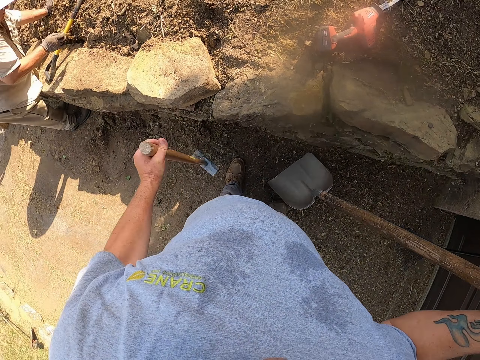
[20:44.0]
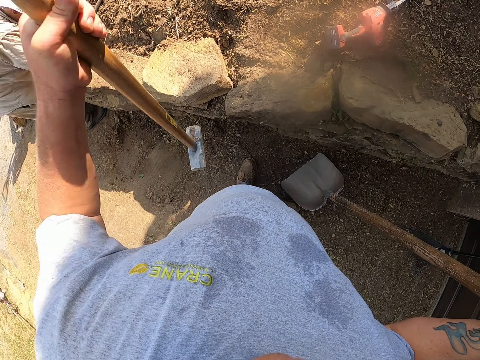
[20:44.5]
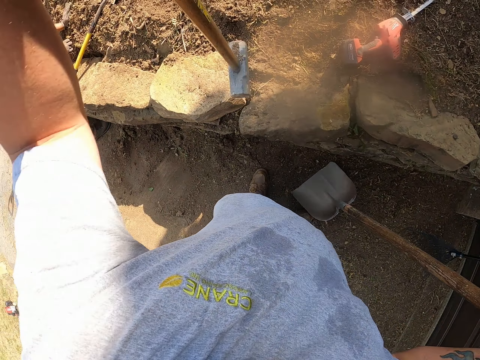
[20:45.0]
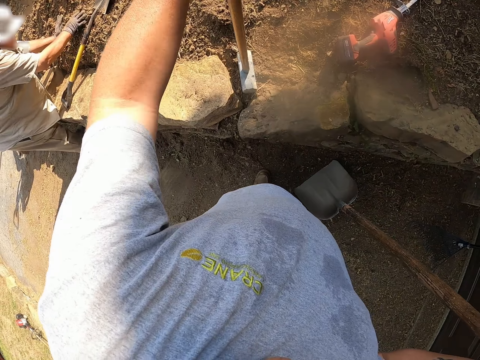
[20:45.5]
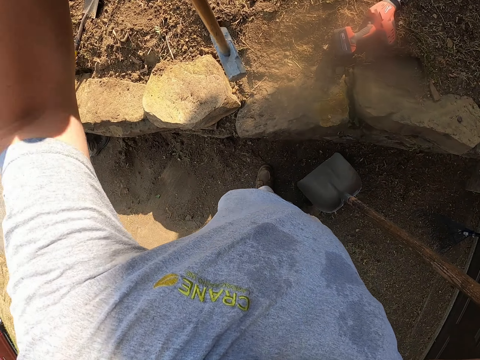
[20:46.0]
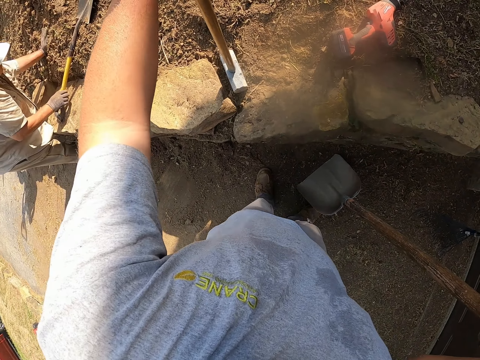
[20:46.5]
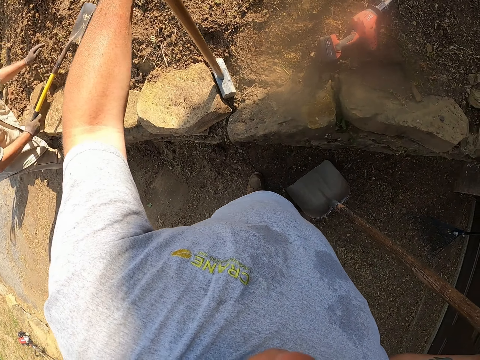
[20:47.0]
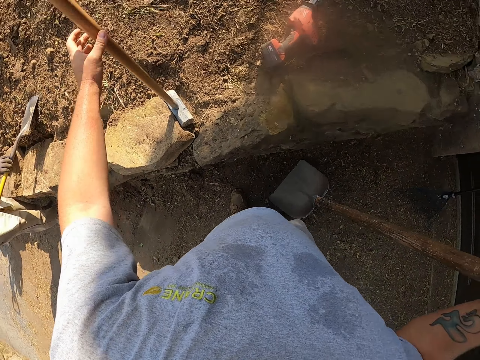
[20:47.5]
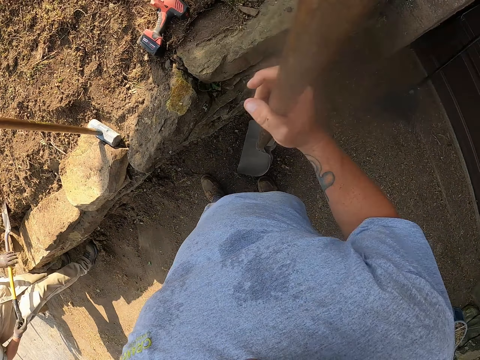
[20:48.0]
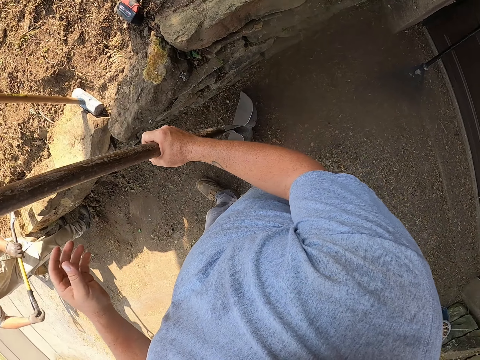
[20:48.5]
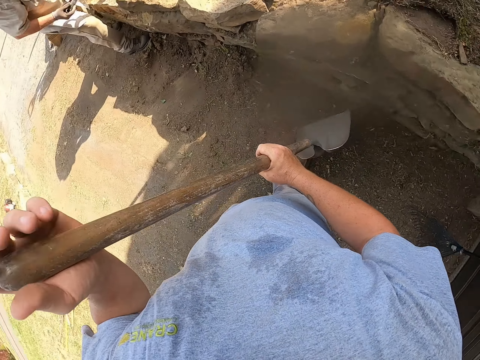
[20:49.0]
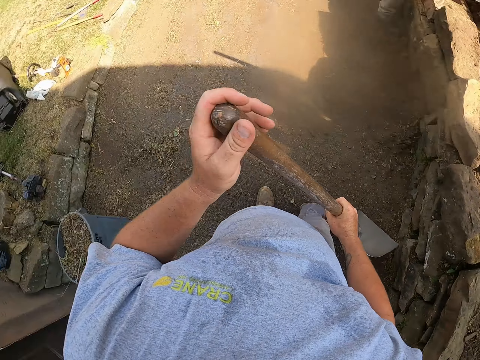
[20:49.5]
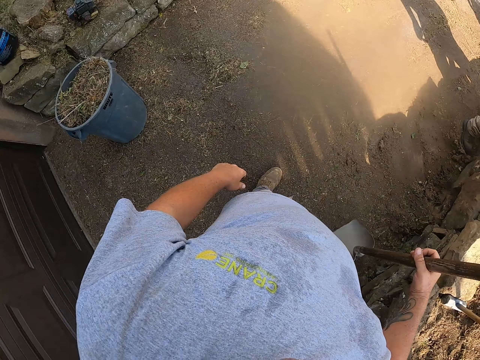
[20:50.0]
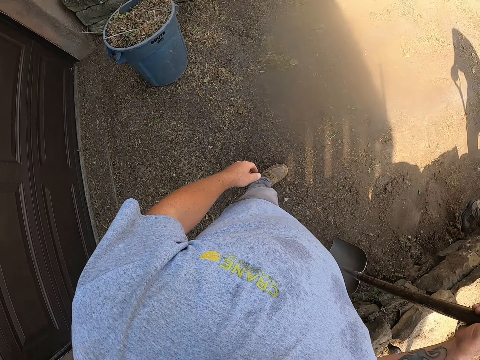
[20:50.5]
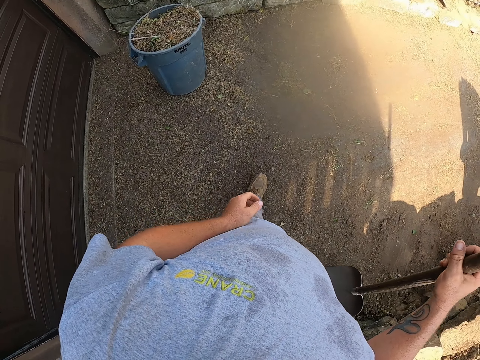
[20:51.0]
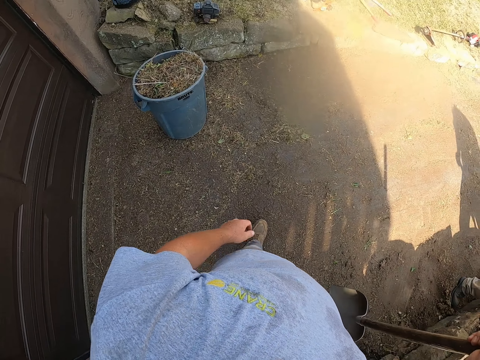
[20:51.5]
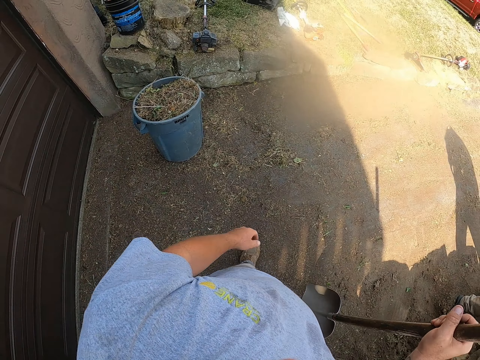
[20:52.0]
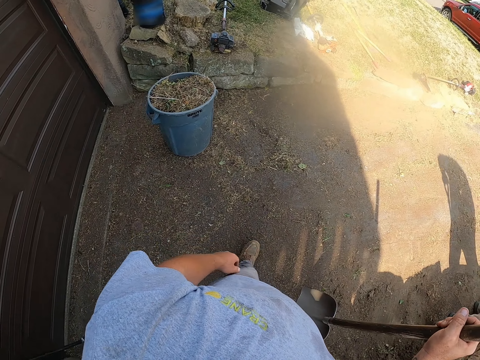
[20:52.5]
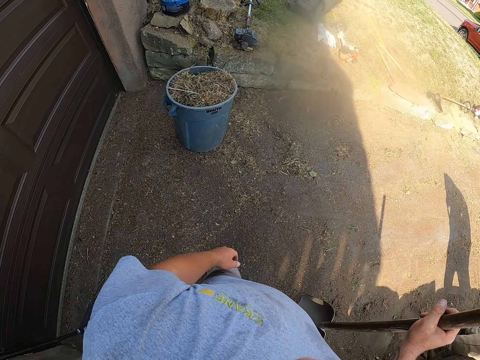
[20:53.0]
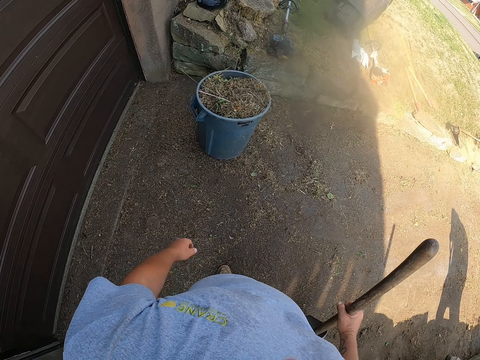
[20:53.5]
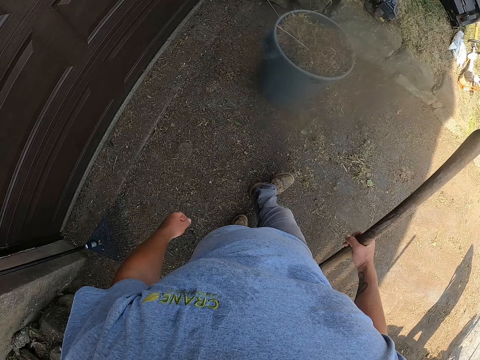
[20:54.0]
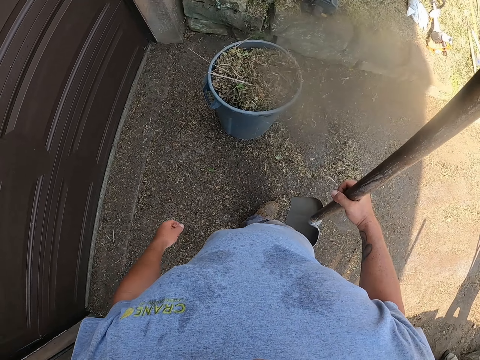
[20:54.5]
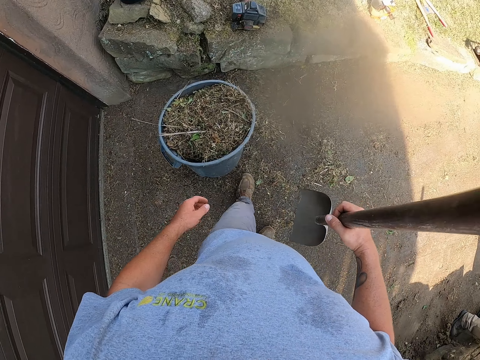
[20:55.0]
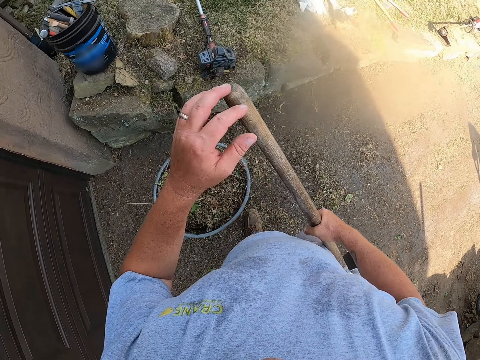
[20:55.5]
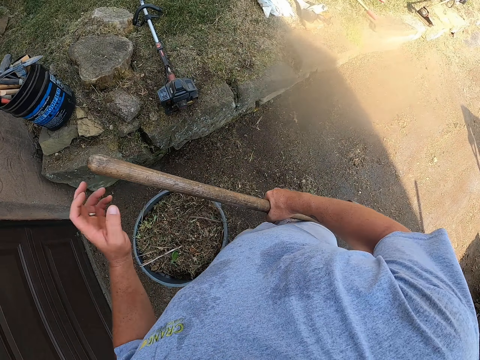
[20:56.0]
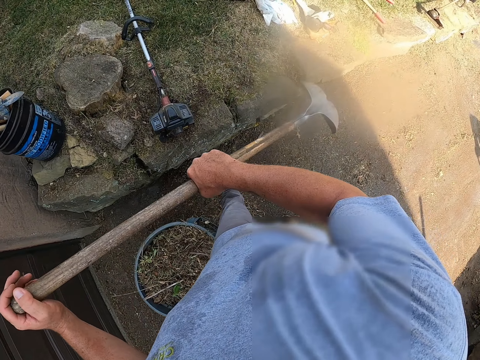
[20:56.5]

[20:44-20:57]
The camera wearer picks up the sledgehammer from the ground with his left hand. A man touches the soil with both hands. The camera wearer puts down the hammer on the ground. He hits the ground with the sledgehammer. The man picks up the spade. The man picks up the hammer from the ground. The camera wearer adjusts a shovel on the ground. The man digs with the spade. The camera wearer looks around a verandah. He adjusts the shovel on the ground and walks around the verandah.

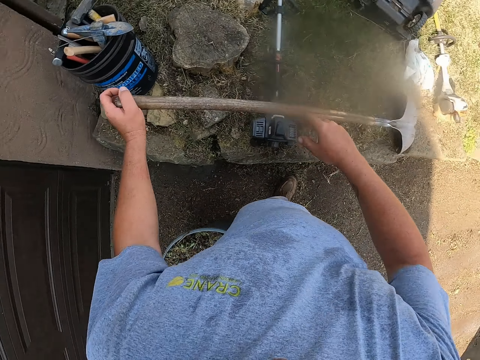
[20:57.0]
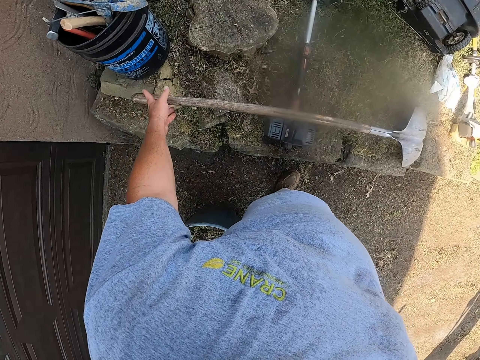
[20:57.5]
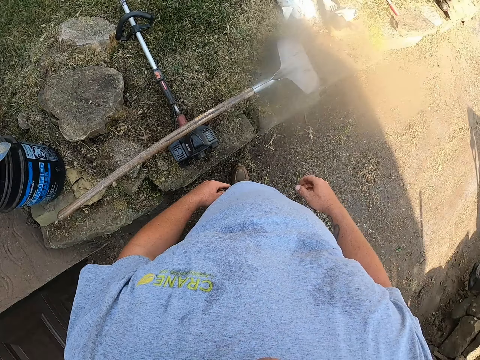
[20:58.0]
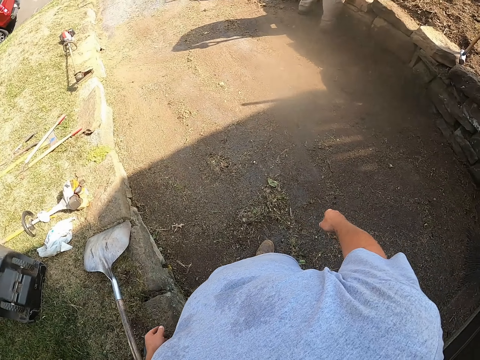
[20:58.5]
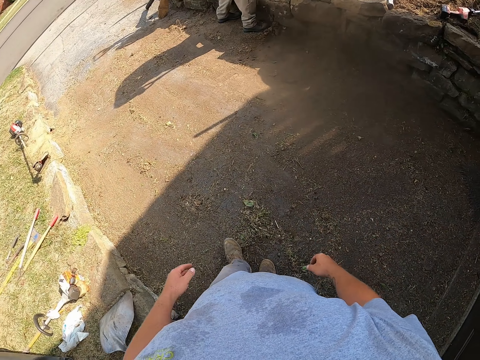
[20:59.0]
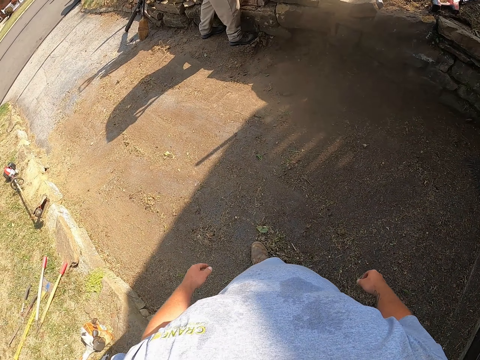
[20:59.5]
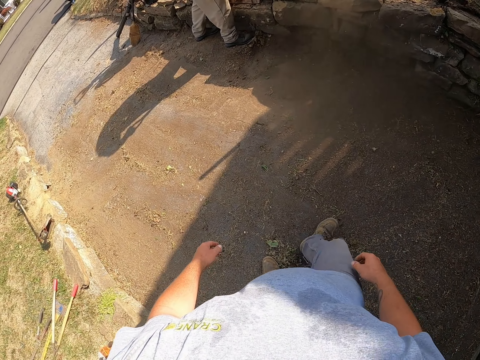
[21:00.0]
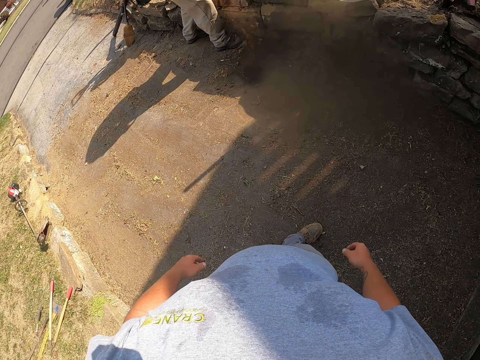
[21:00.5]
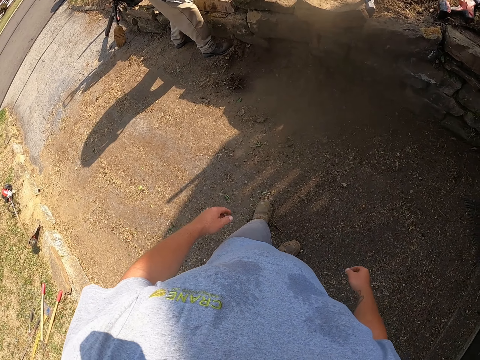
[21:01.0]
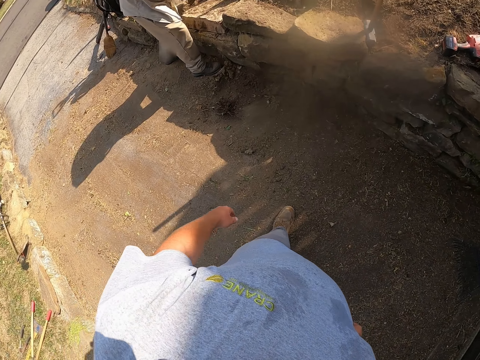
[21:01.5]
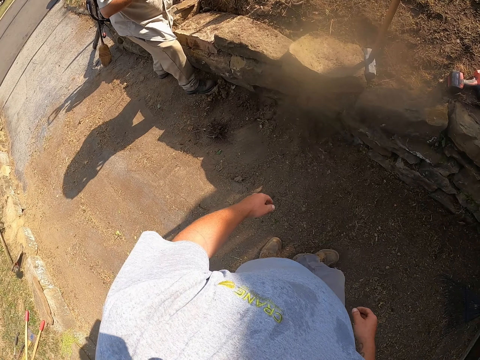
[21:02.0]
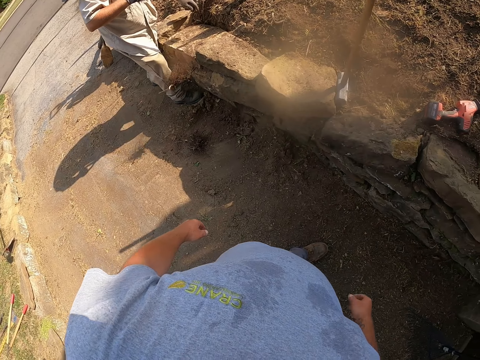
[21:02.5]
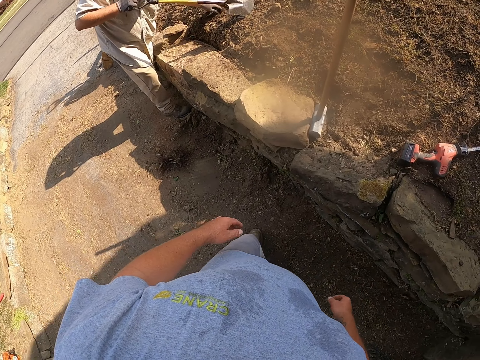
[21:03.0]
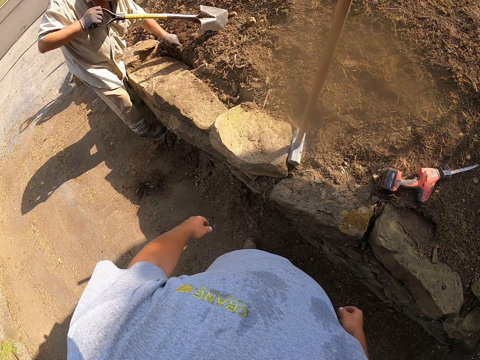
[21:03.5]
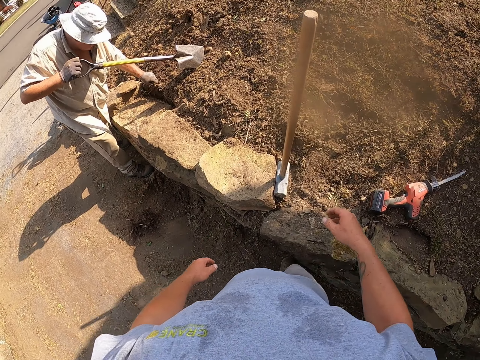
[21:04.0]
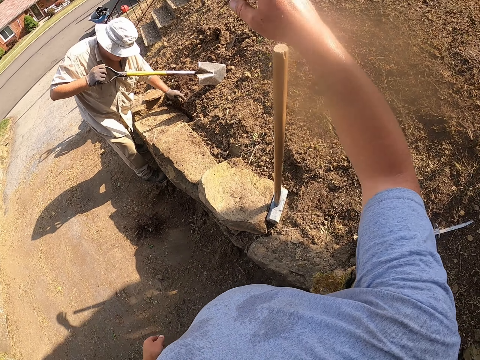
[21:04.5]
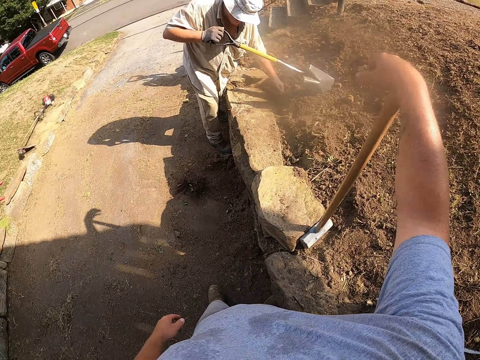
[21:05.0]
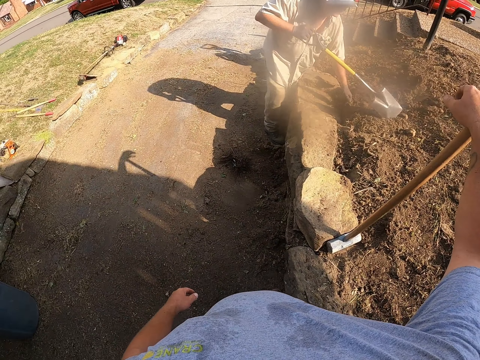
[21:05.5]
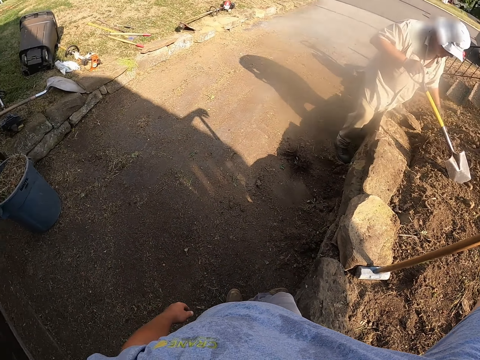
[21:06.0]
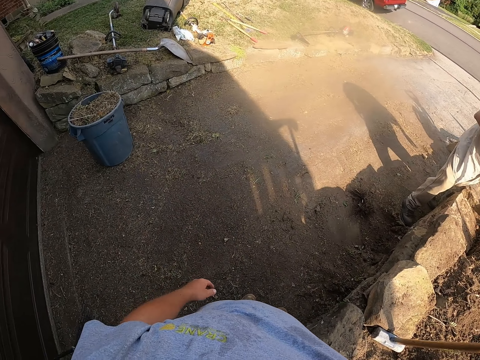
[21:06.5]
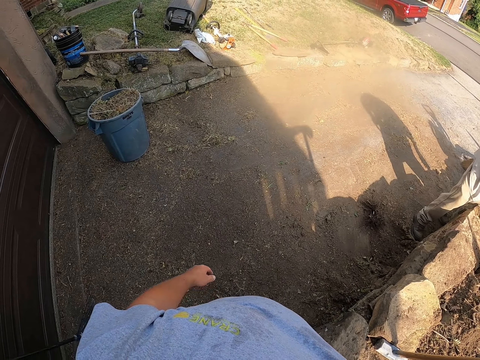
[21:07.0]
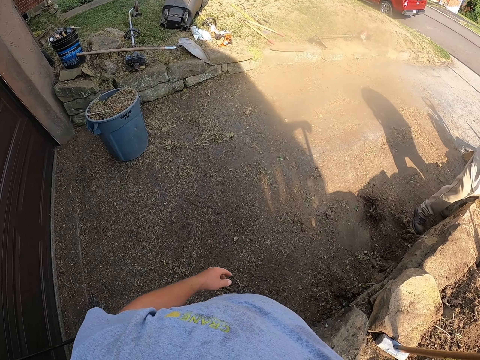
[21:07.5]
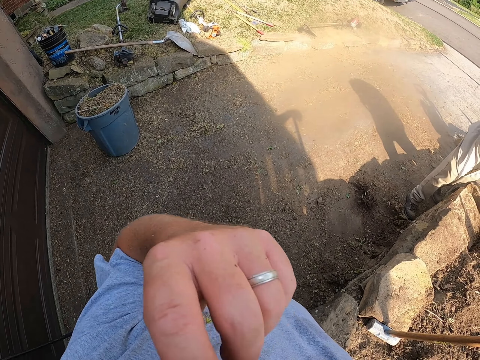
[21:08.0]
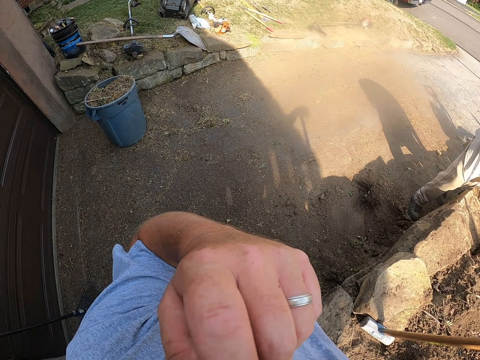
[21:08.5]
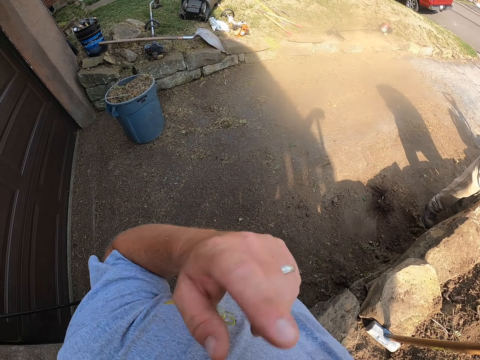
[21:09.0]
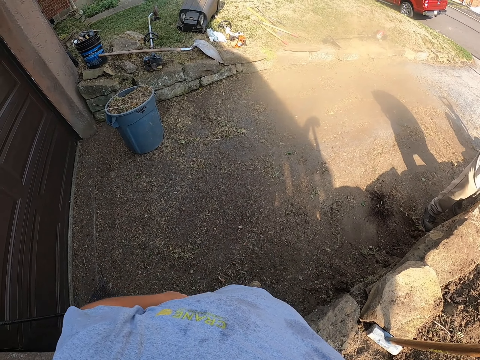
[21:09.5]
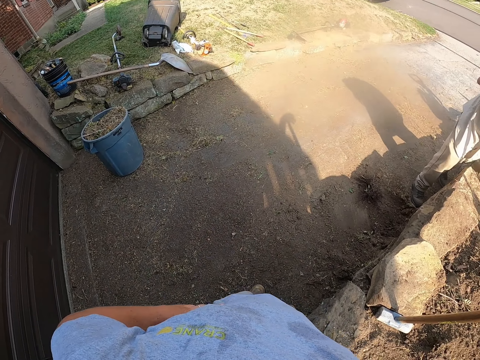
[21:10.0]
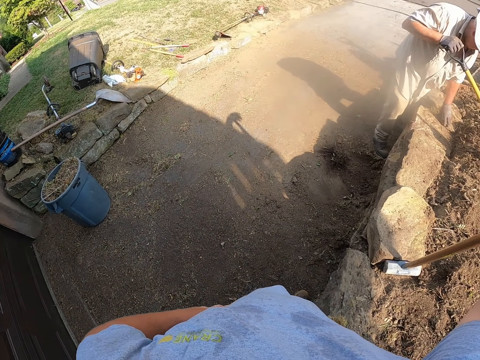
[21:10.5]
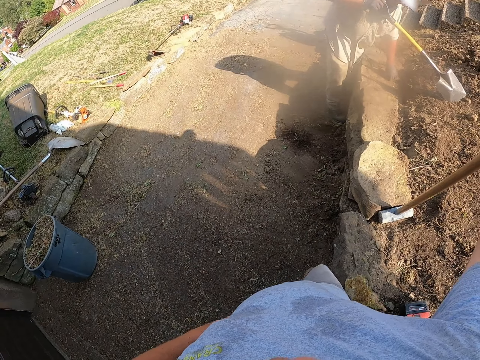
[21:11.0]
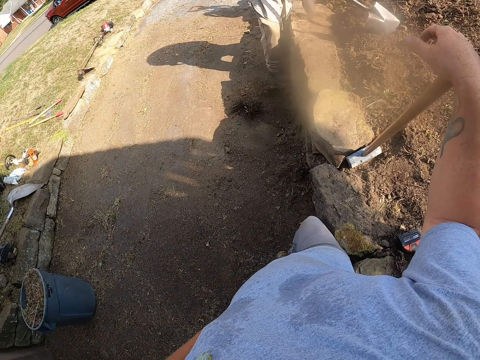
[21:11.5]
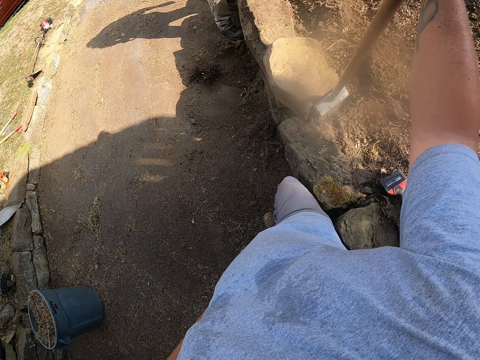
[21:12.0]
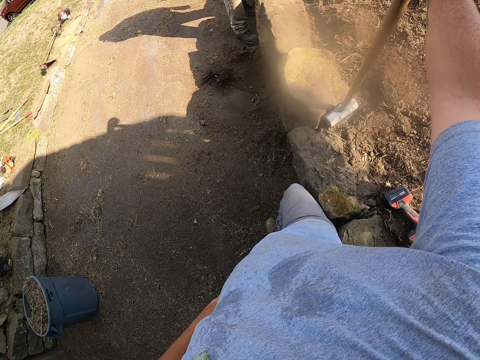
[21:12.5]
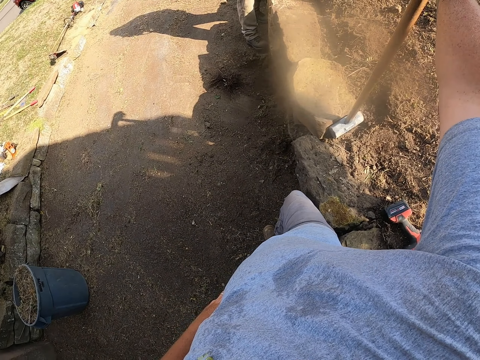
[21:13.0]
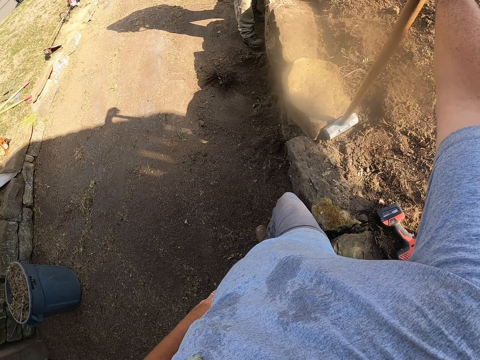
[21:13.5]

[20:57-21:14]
The camera wearer places the shovel on the grass. He looks around a verandah and walks around the verandah. A man uproots the grass with his hand. He picks up soil from the ground. The camera wearer holds a sledge hammer on the ground. He looks around the verandah. He scratches his face with his finger. He holds his waist with his left hand. He looks around the verandah. The man spreads soil on the ground.
